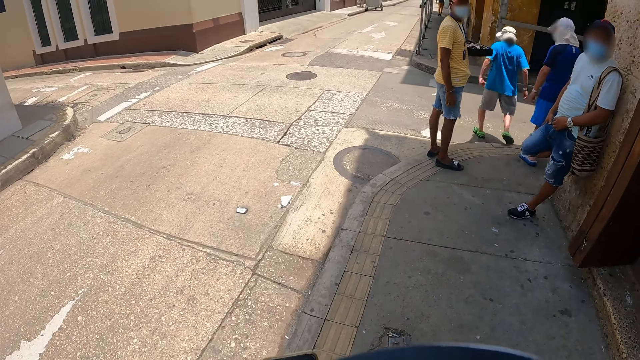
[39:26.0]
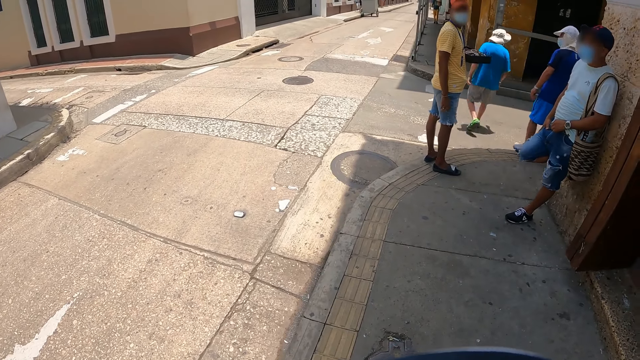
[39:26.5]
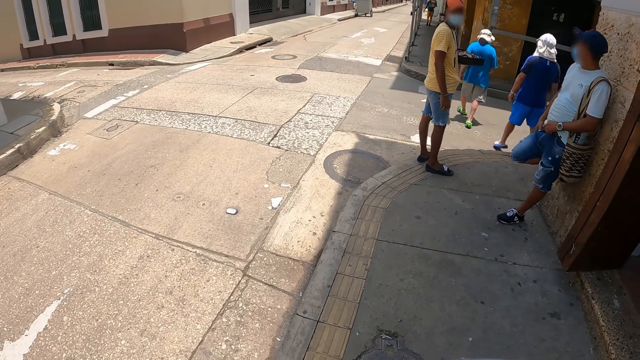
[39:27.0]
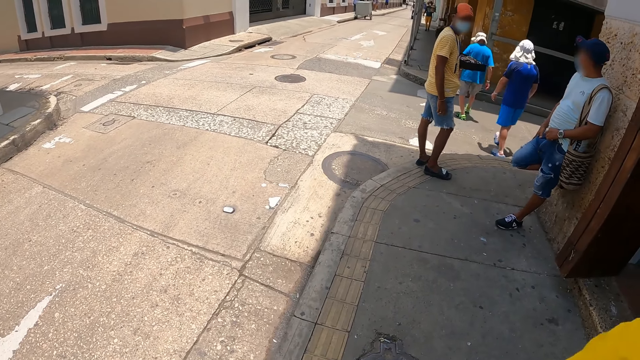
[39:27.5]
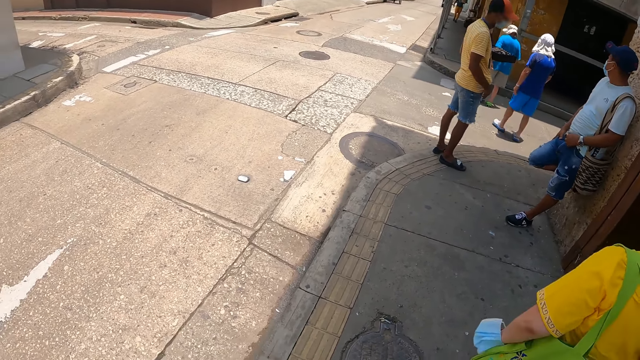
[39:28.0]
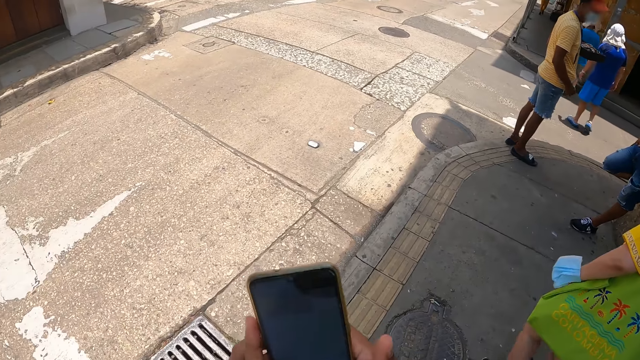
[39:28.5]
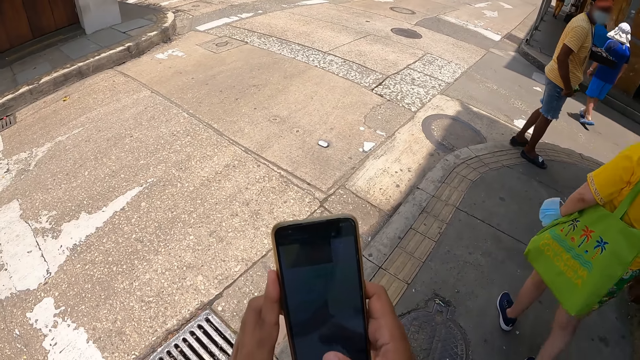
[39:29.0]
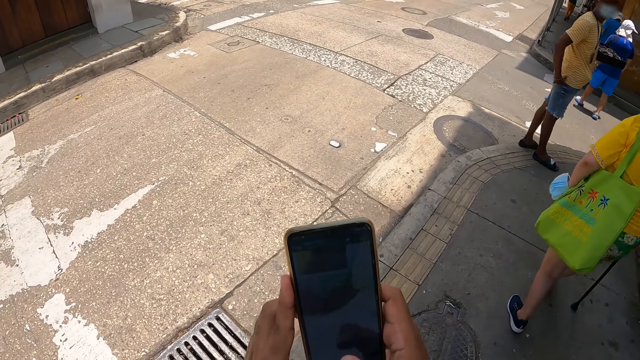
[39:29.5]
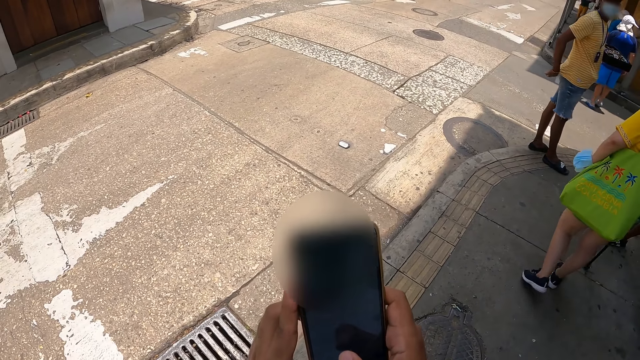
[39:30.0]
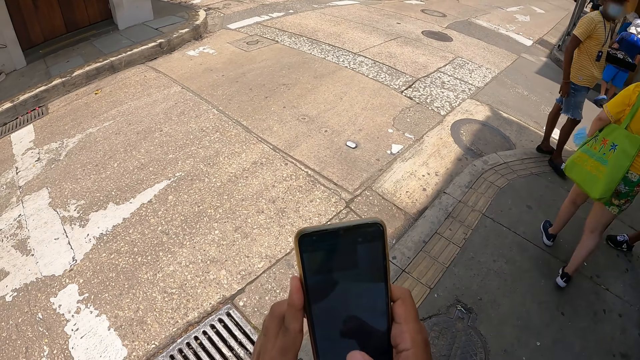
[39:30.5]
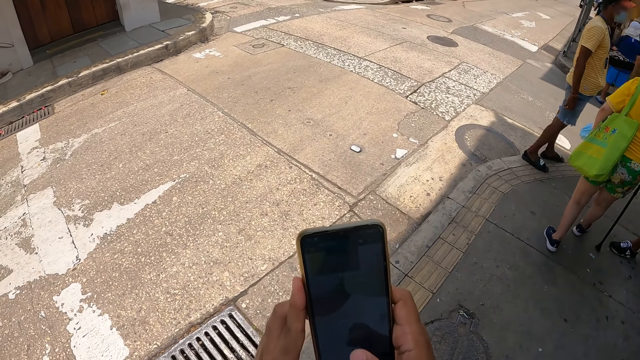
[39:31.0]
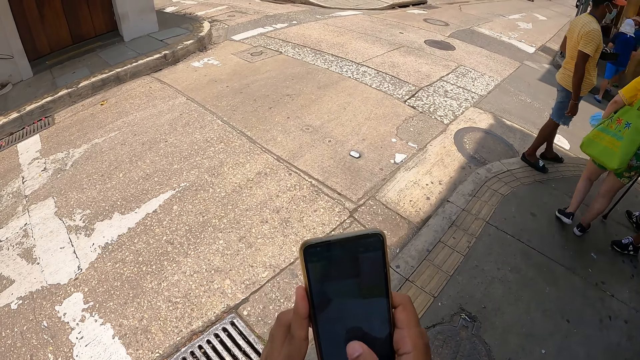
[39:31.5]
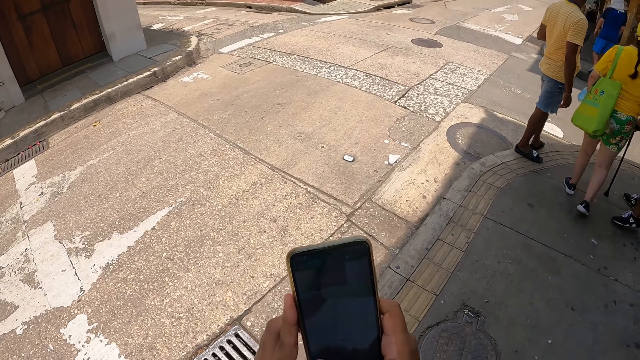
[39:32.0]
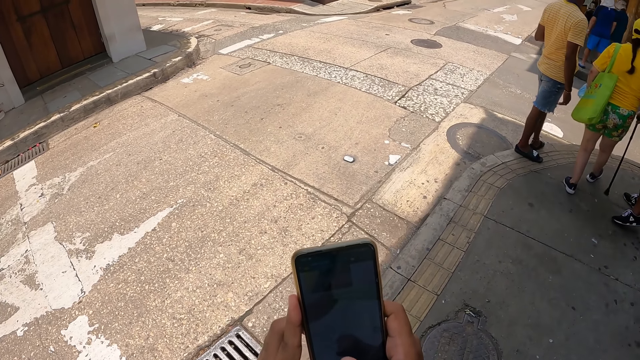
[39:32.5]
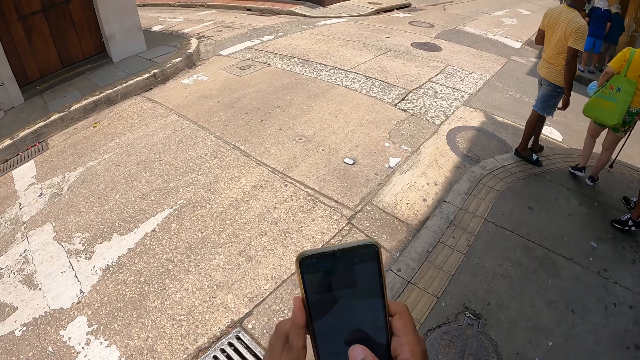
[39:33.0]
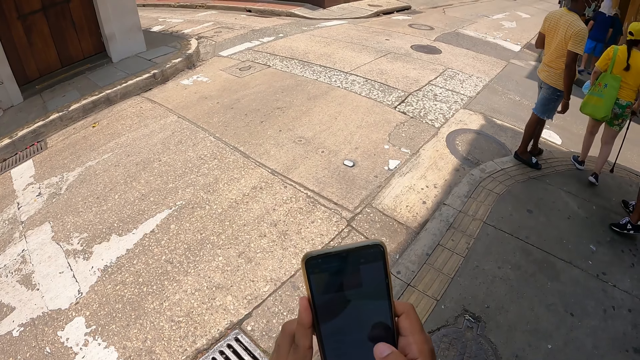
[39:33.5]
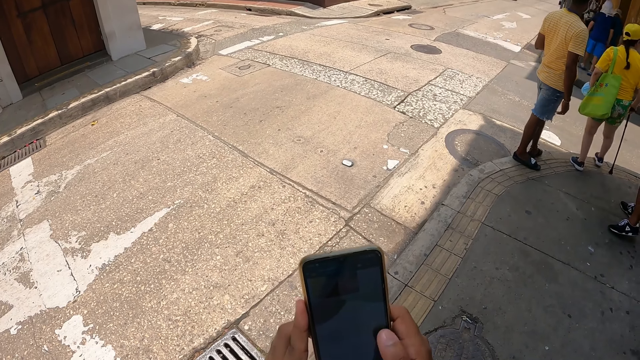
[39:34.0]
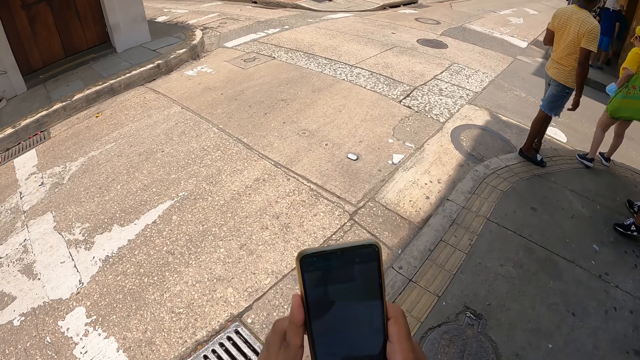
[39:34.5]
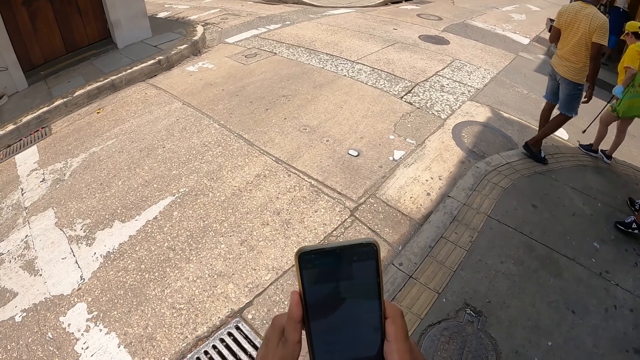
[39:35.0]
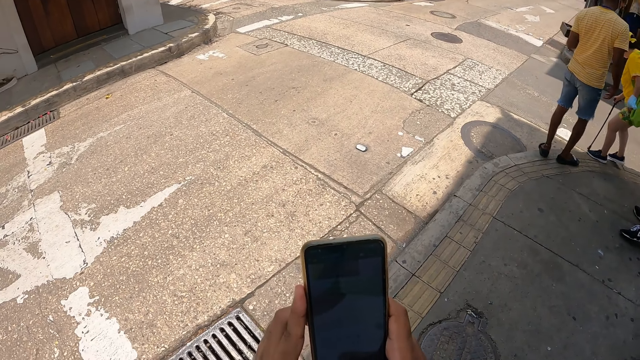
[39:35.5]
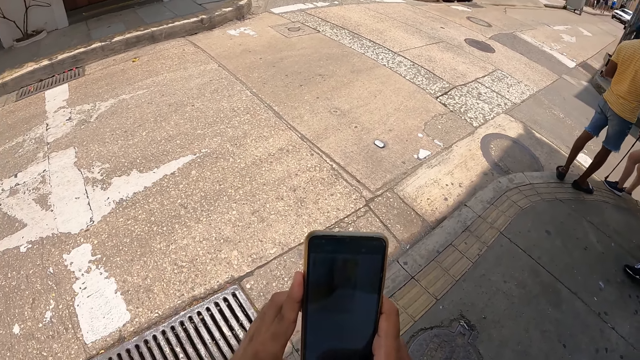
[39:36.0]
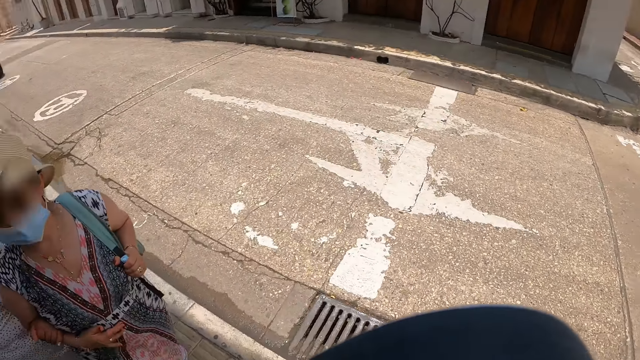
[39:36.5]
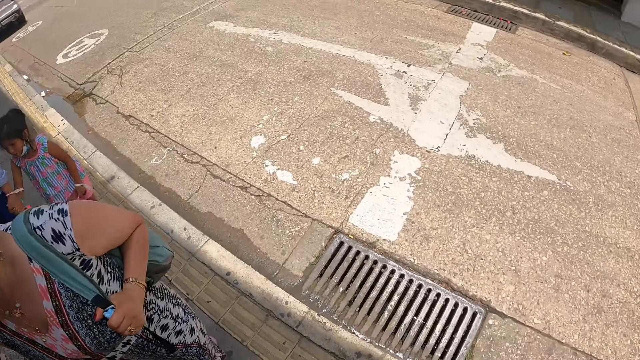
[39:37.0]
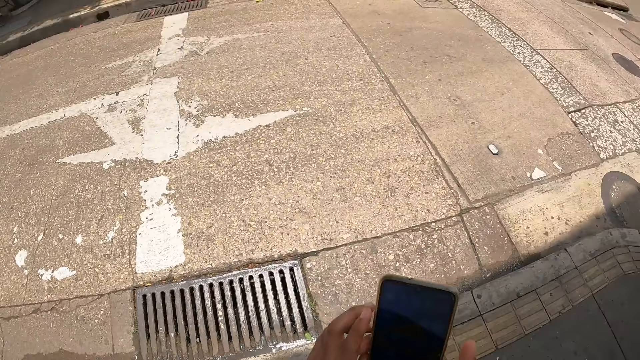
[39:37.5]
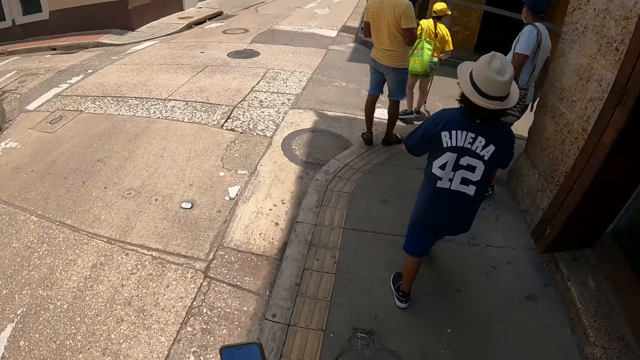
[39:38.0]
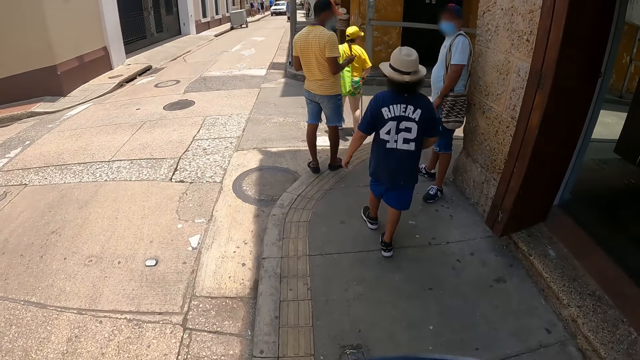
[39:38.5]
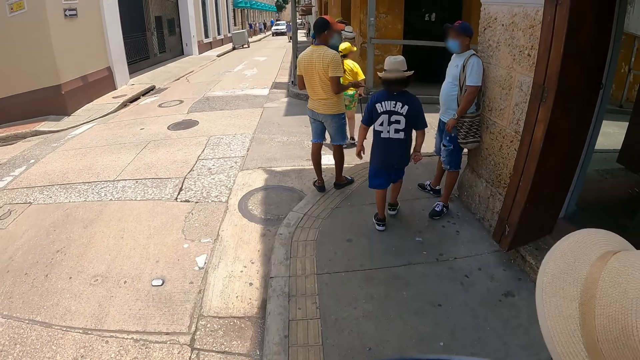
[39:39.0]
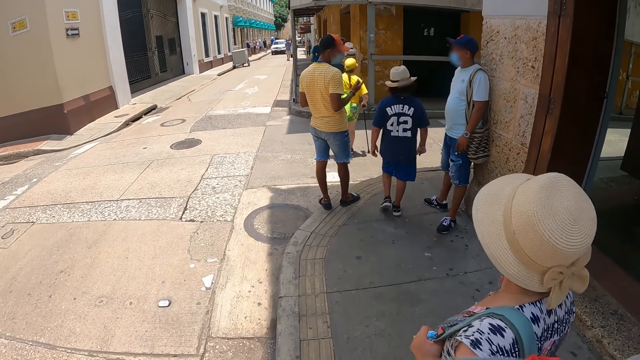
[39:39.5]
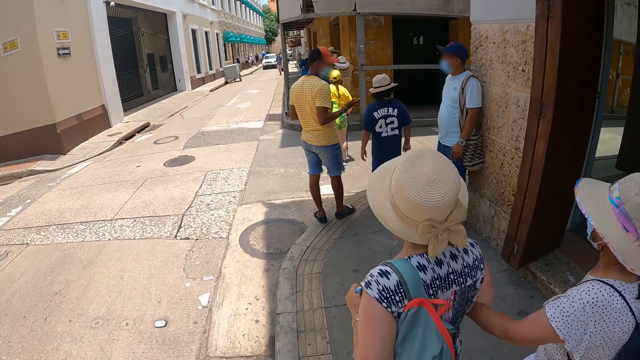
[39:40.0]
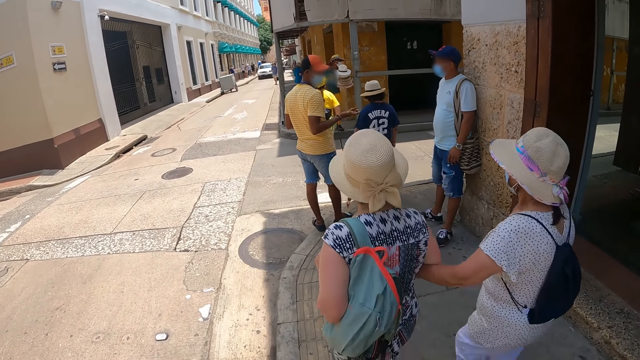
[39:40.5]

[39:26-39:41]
The camera wearer looks around. They operate the phone. They look around.

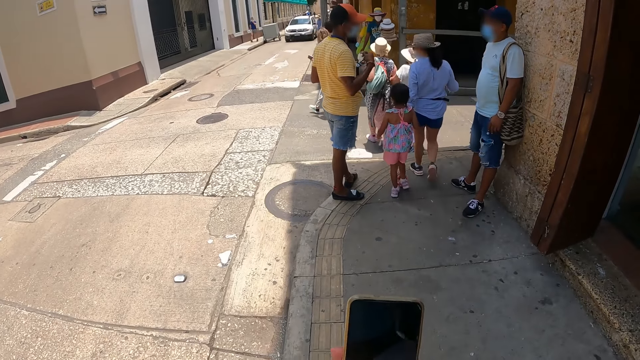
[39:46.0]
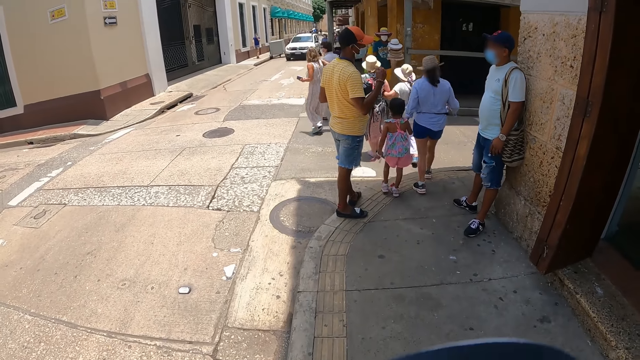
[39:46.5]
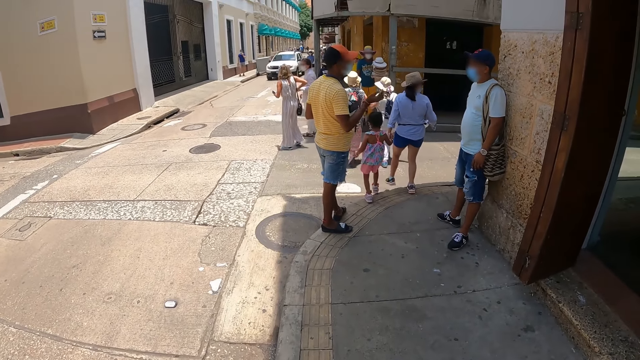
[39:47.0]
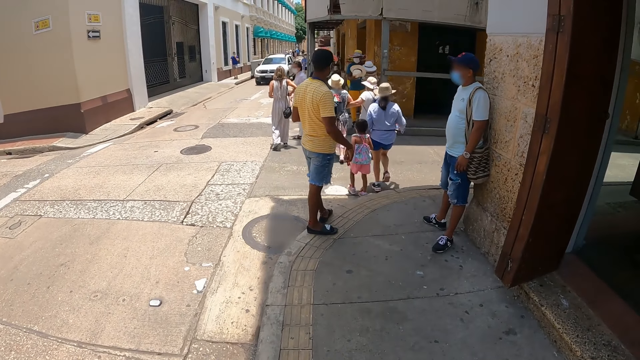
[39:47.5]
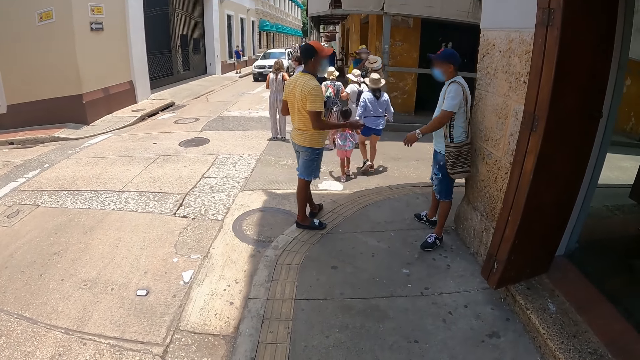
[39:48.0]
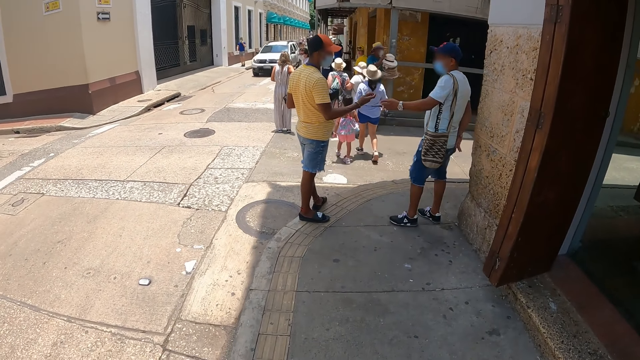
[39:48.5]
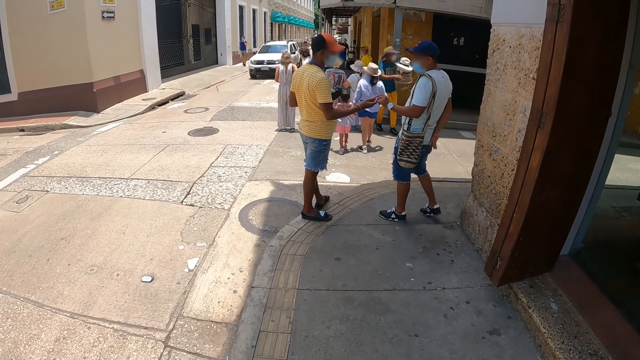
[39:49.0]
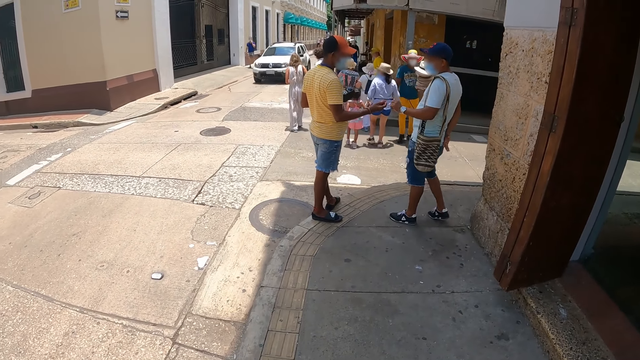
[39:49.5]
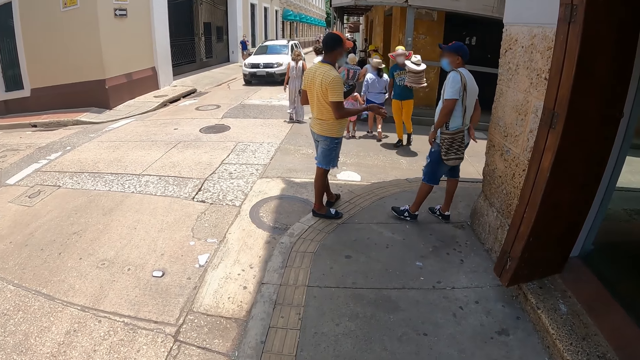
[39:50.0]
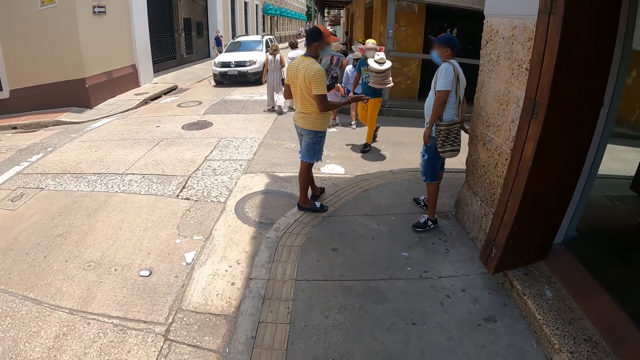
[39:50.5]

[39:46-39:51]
The camera wearer operates the phone.
